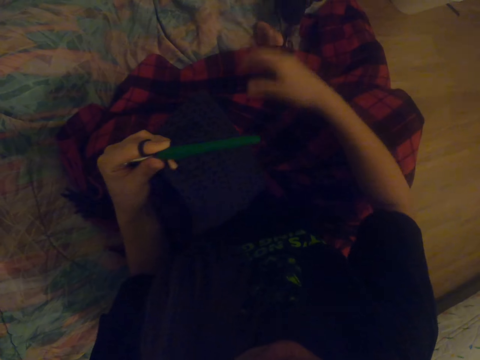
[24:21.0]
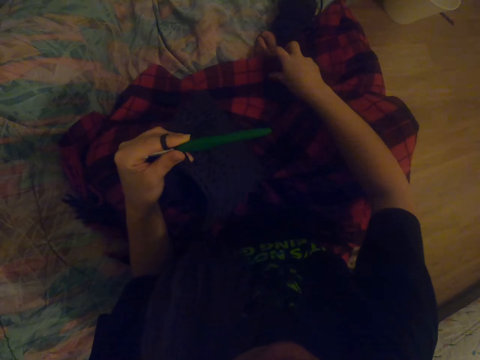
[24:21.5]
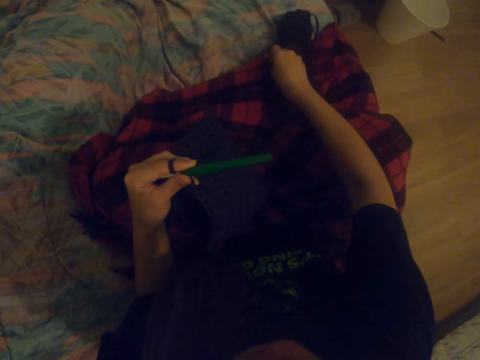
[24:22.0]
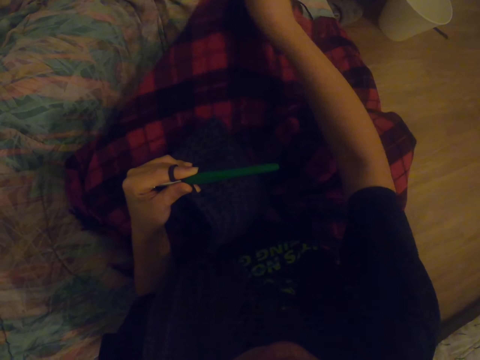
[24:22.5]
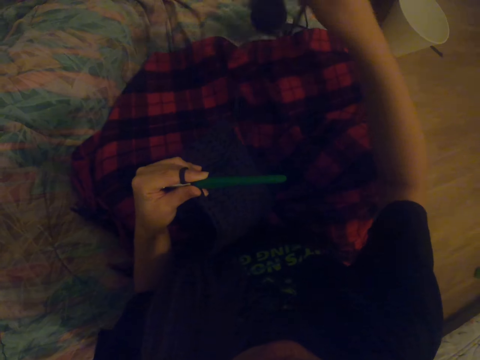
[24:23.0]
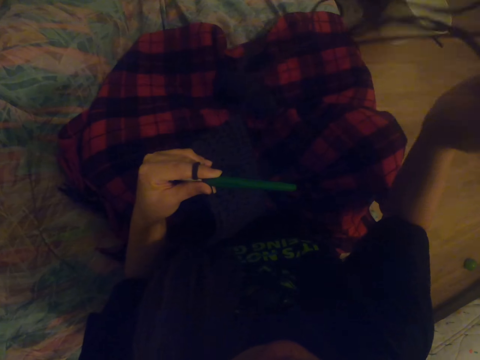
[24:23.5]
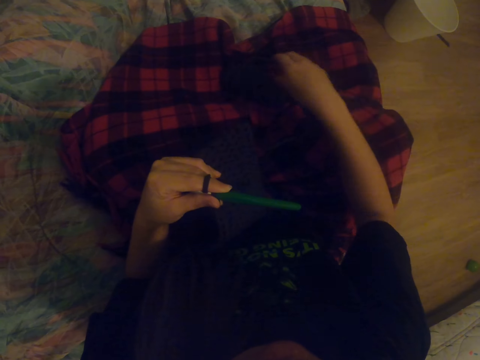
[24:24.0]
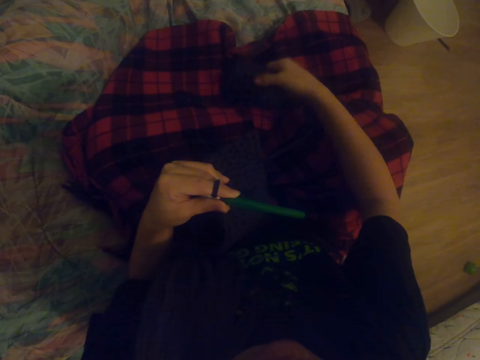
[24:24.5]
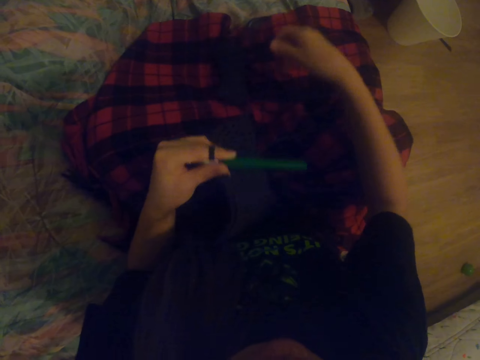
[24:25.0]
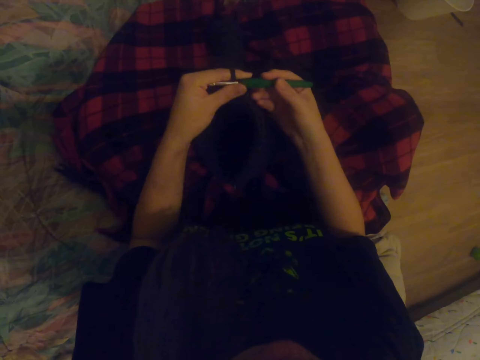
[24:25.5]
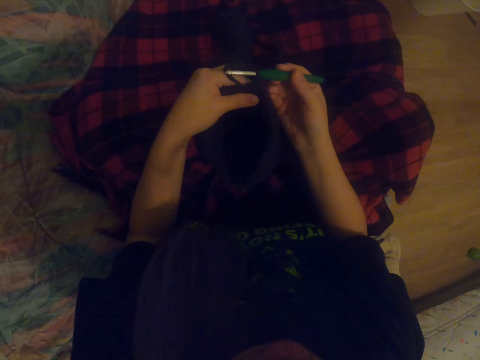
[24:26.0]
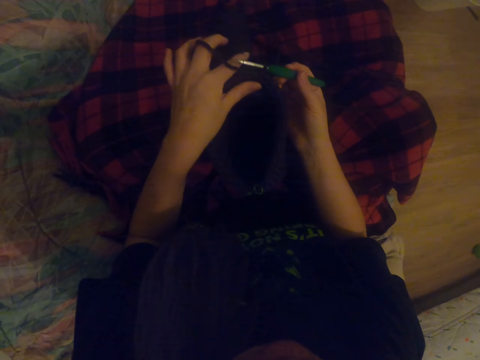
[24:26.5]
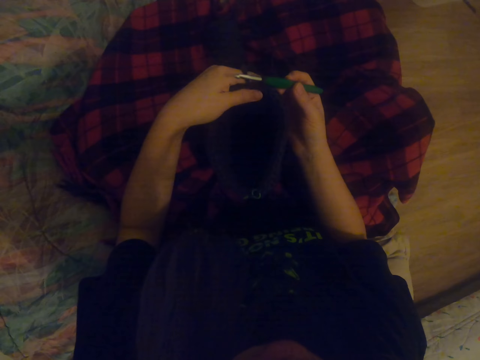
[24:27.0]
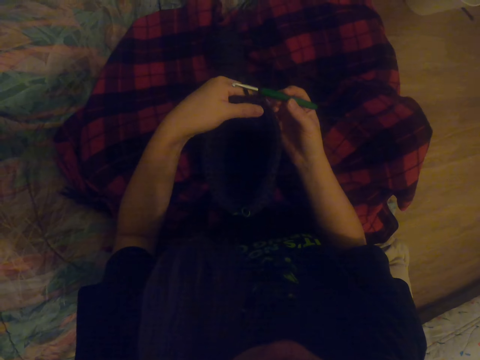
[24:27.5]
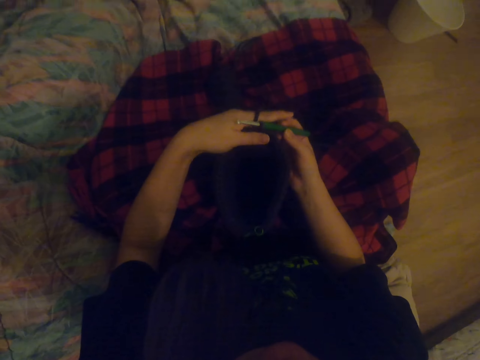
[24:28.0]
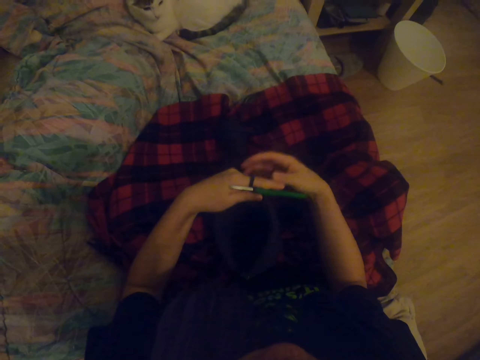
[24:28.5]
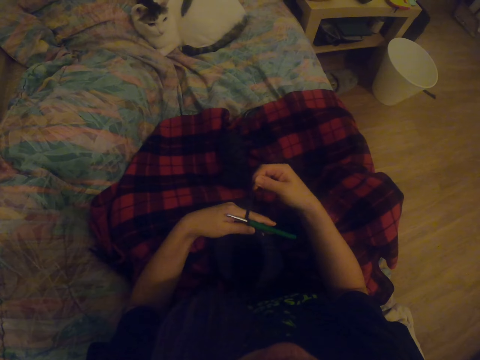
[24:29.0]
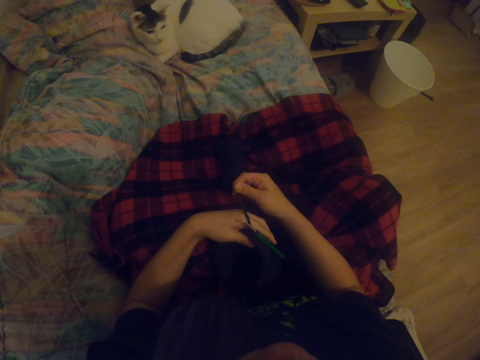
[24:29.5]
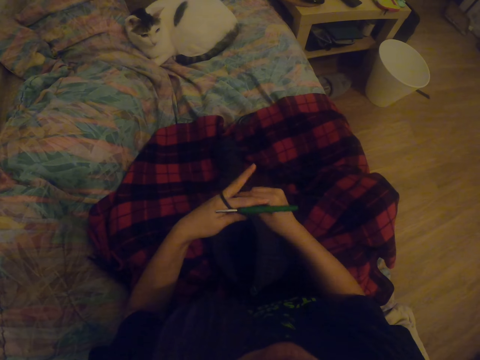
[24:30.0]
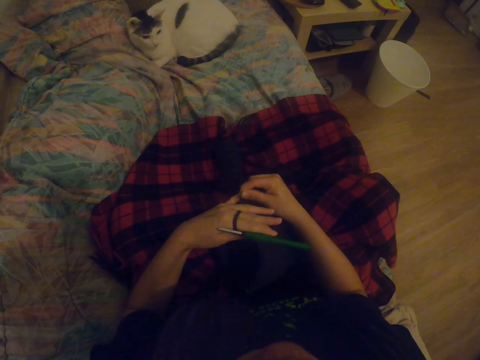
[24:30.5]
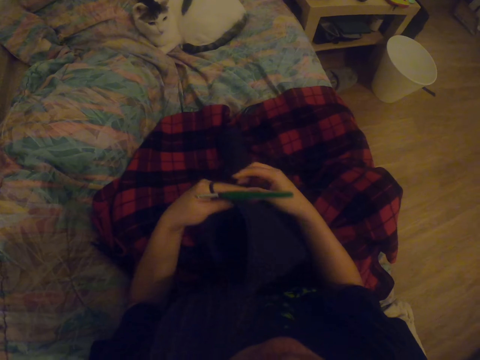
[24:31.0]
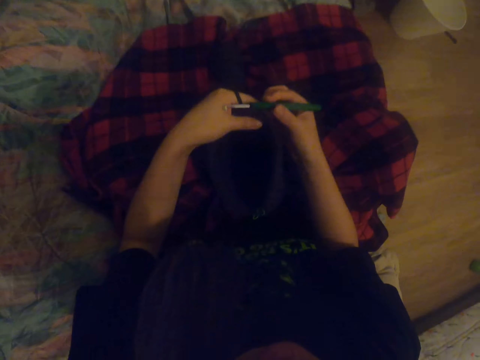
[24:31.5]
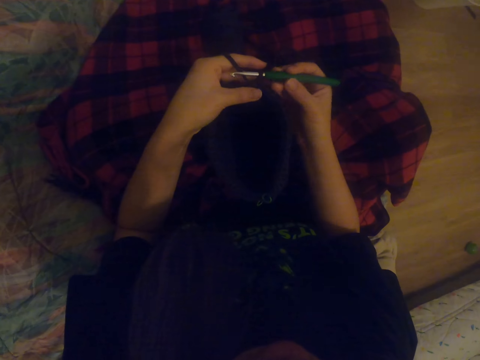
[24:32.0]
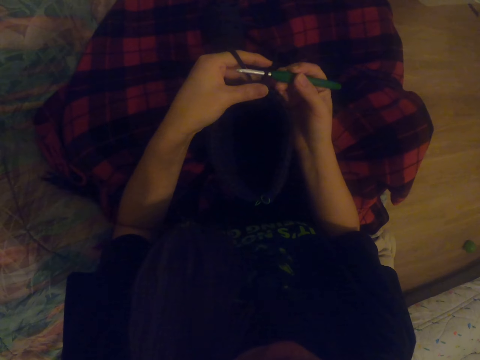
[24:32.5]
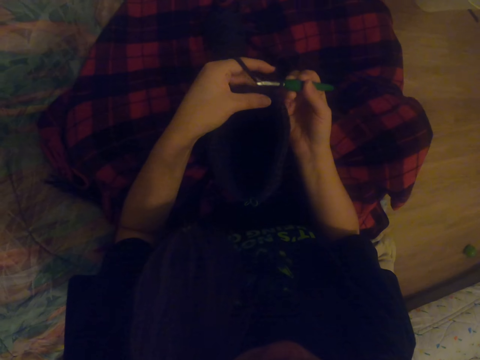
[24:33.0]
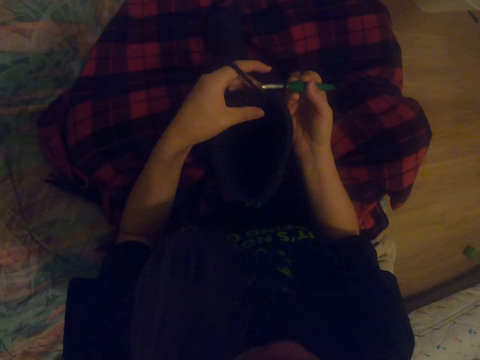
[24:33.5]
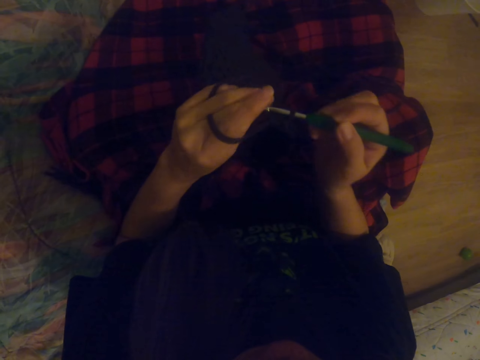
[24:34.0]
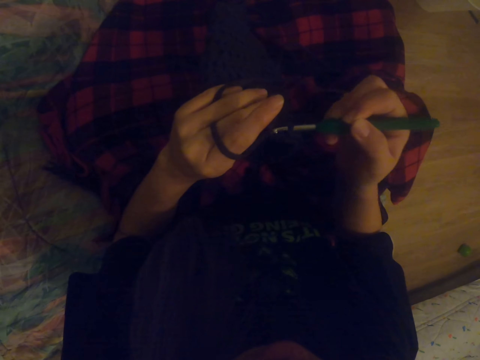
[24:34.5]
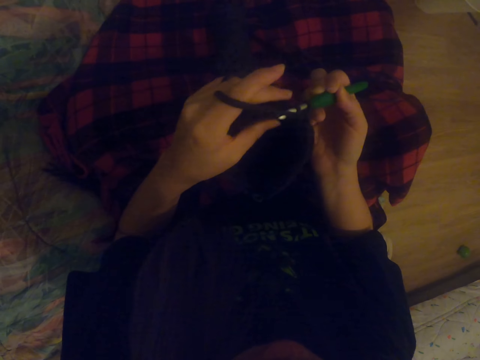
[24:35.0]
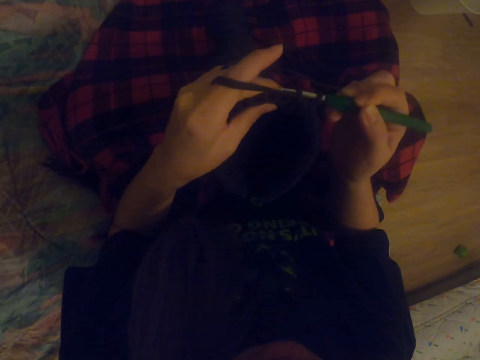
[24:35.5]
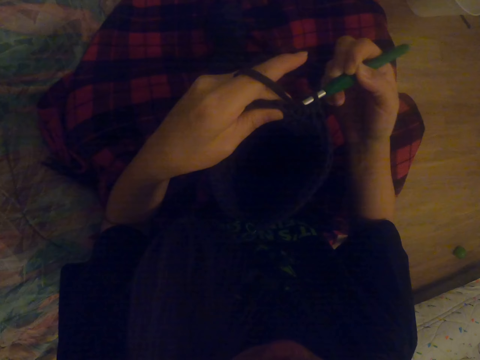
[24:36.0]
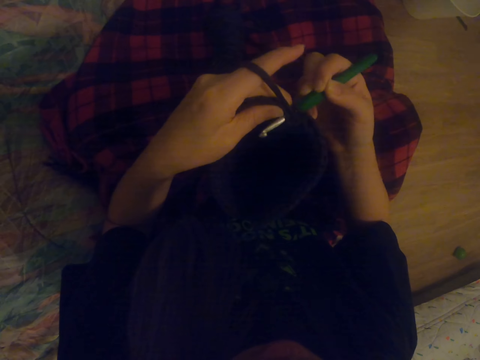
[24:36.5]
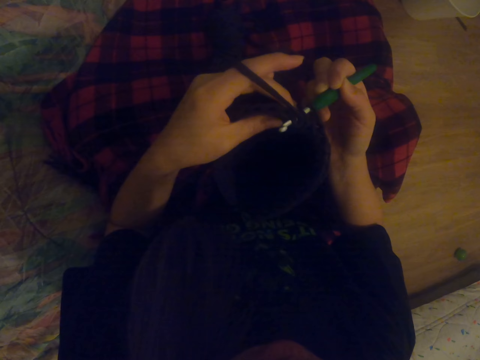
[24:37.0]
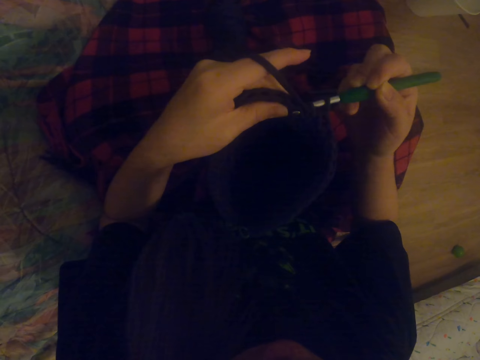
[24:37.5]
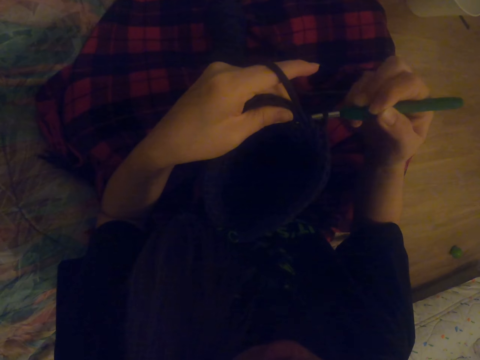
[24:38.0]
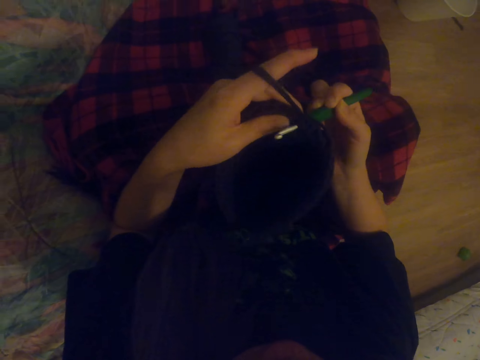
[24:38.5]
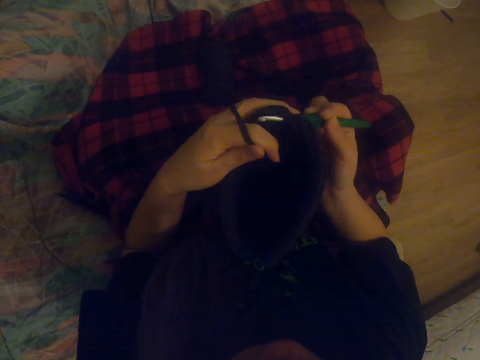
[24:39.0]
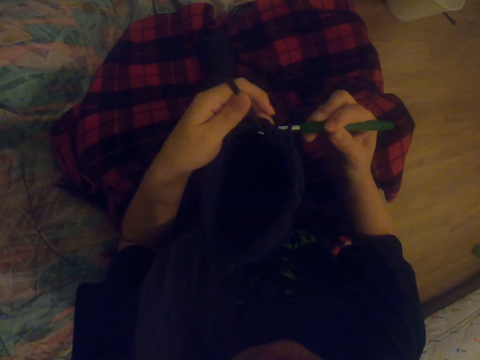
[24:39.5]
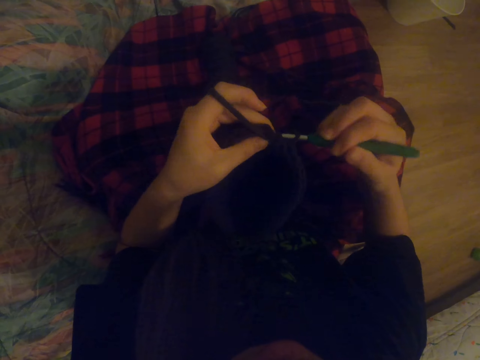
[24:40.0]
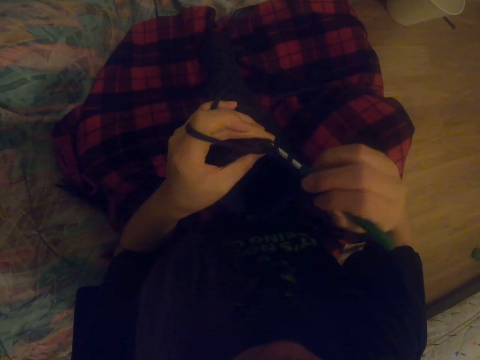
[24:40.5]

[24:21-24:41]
The camera wearer throws the thread aside. They cover the leg. They pull the thread. They align the fabric. They roll the thread on the left hand. They sew the bag. They knit the fabric with a crochet hook.

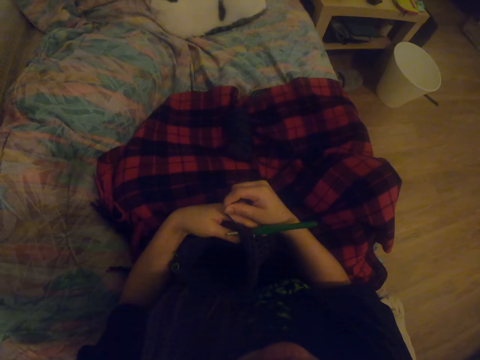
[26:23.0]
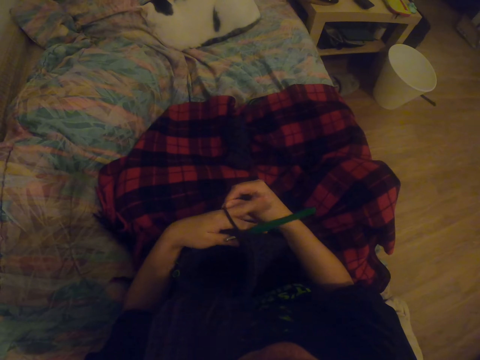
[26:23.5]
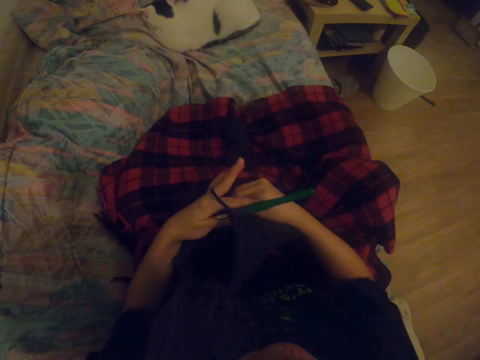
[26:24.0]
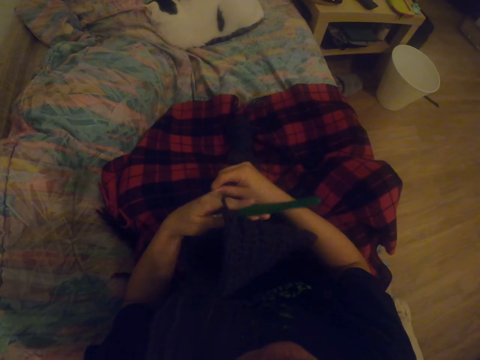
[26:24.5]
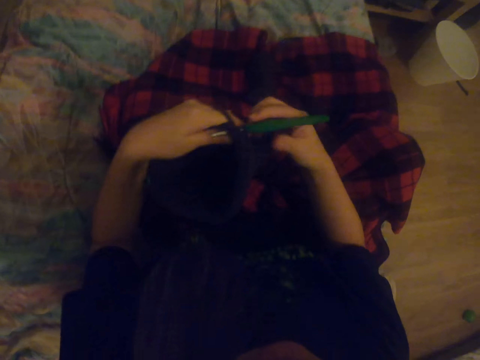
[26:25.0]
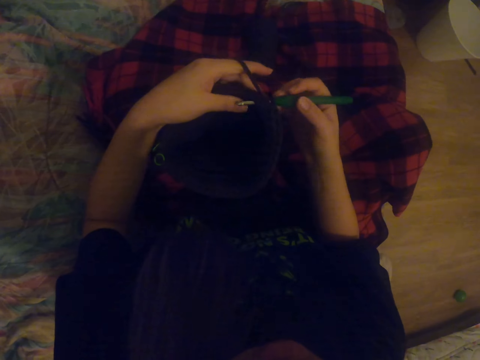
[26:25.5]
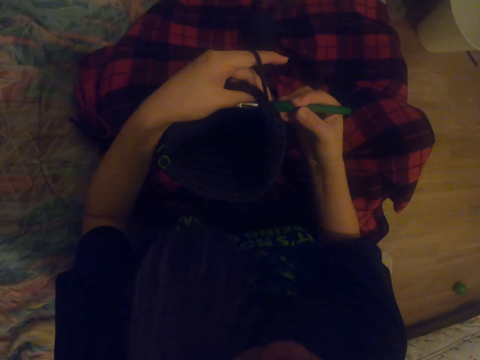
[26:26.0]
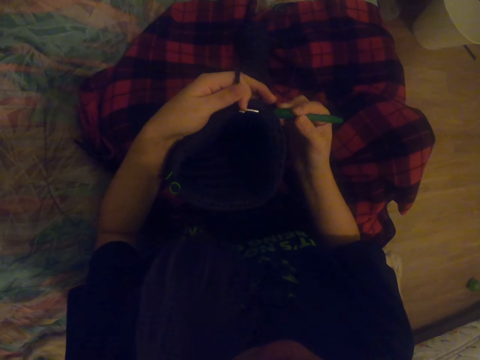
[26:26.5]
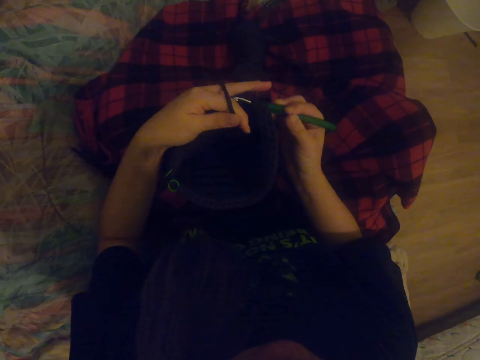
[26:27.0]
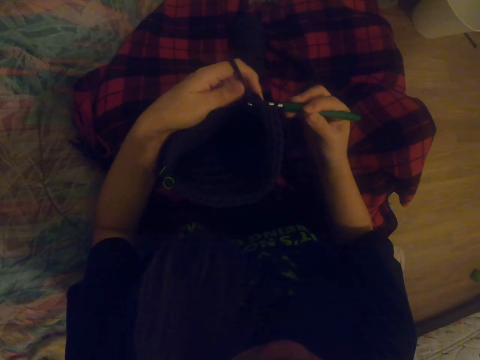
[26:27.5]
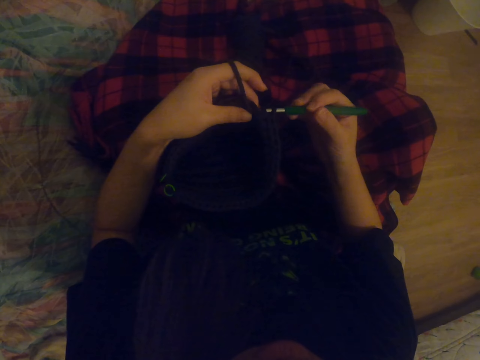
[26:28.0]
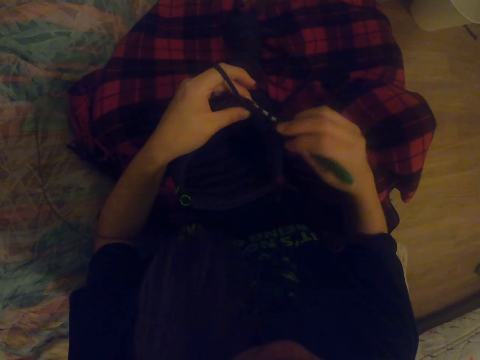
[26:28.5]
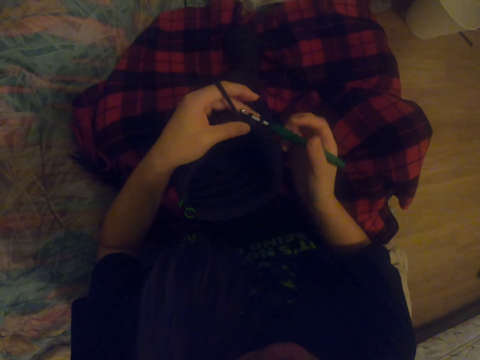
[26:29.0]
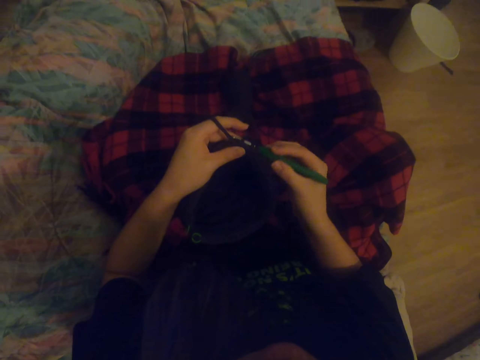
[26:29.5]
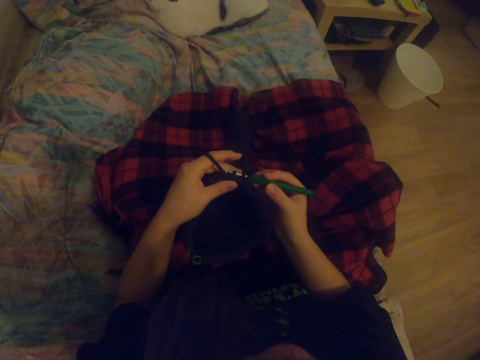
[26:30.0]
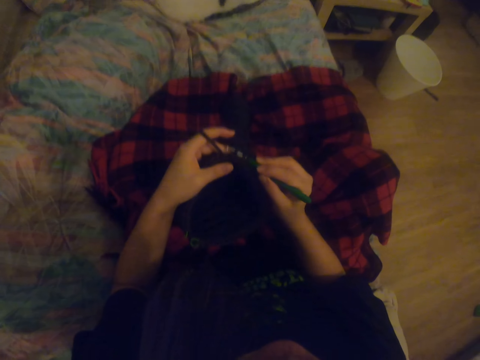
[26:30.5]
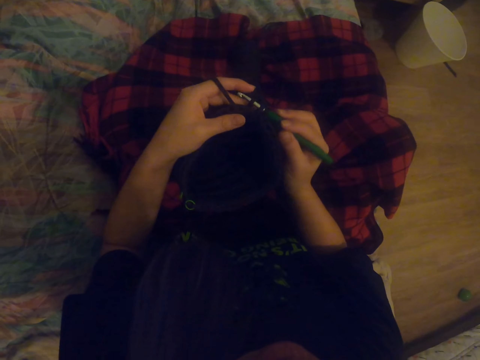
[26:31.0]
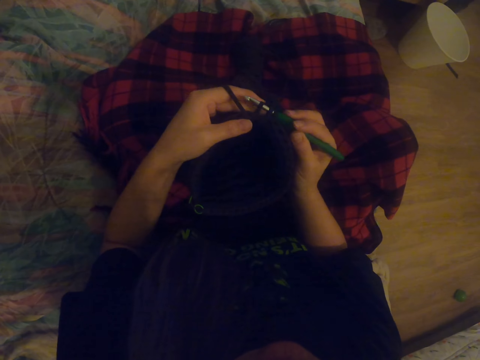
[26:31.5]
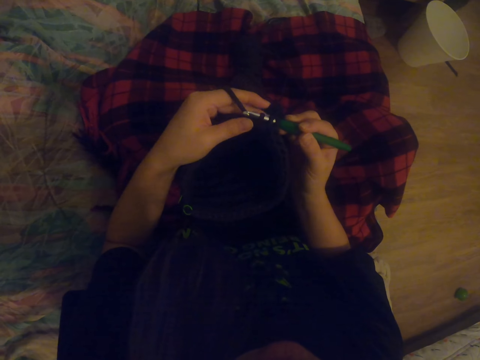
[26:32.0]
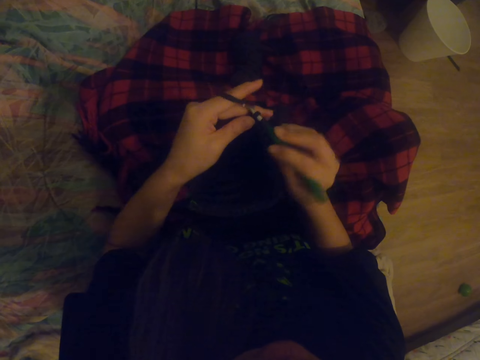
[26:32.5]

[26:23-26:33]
The camera wearer rolls the thread on the left hand. They sew the bag.
